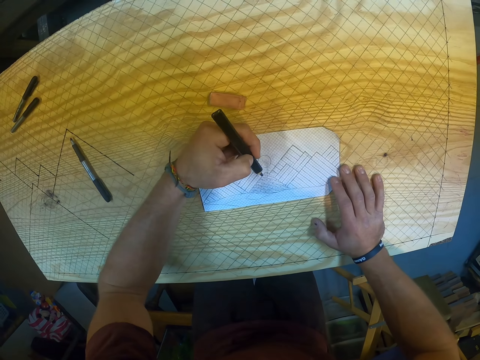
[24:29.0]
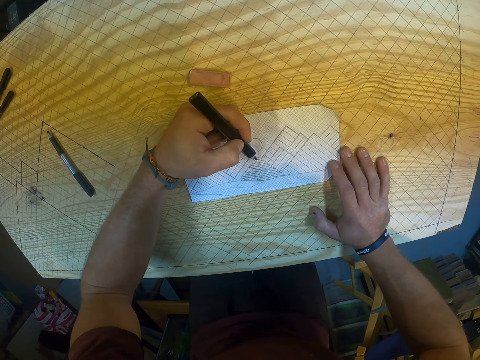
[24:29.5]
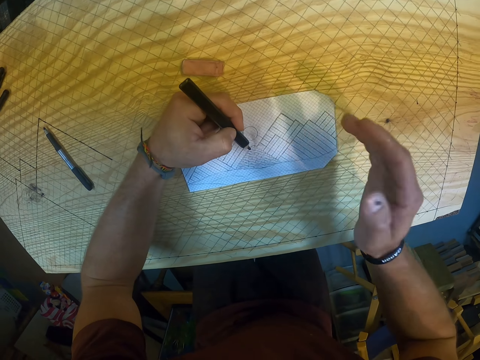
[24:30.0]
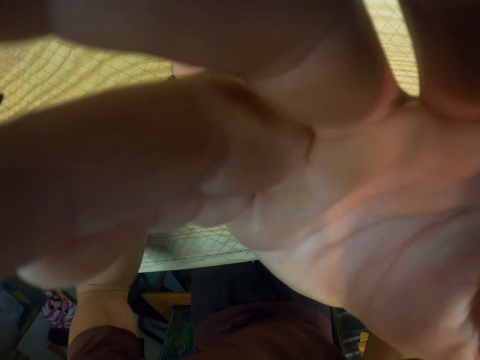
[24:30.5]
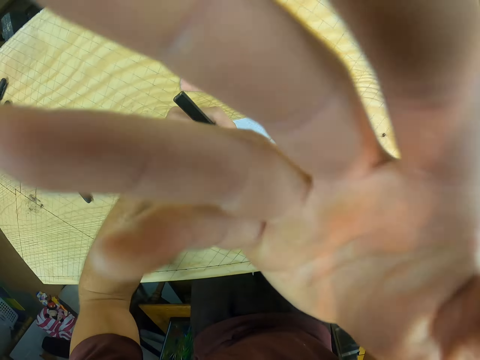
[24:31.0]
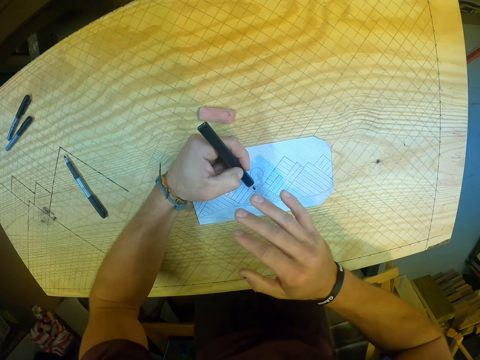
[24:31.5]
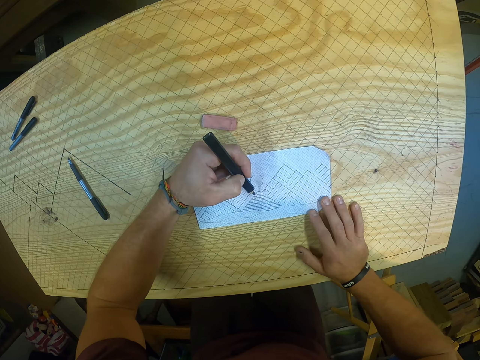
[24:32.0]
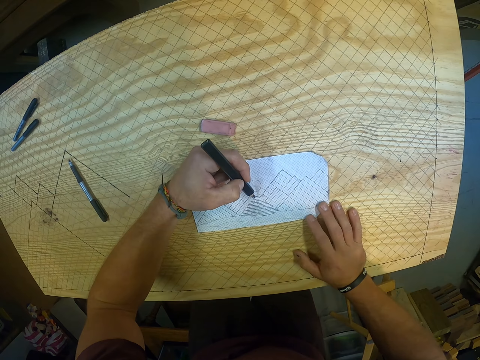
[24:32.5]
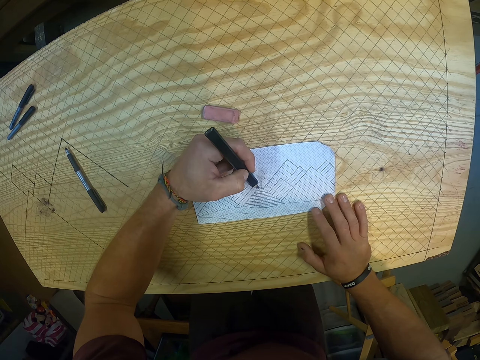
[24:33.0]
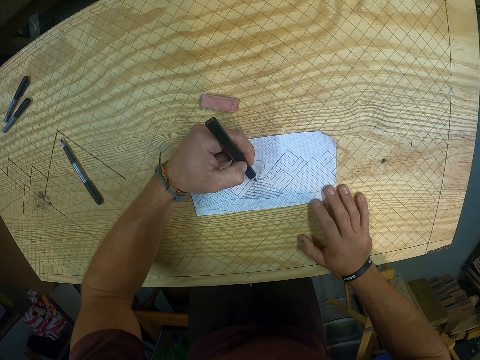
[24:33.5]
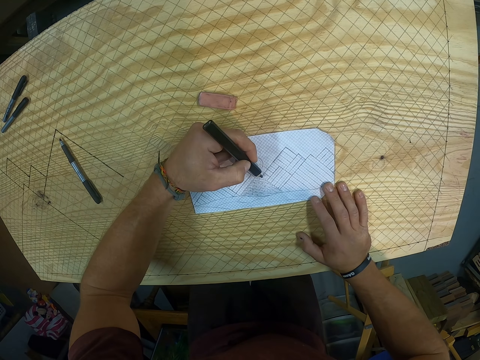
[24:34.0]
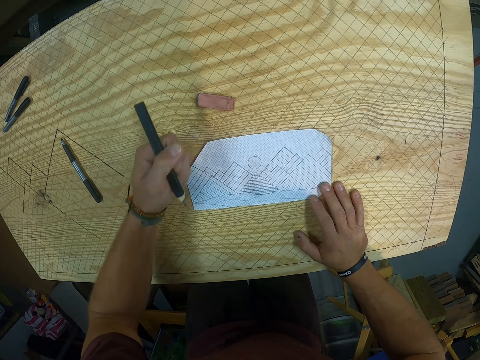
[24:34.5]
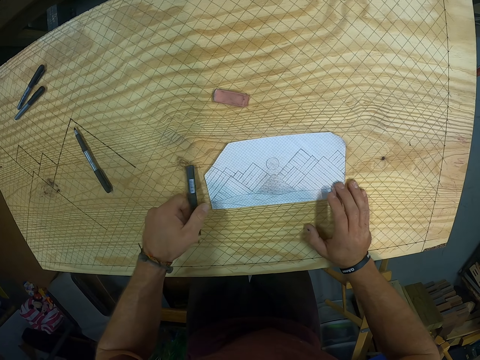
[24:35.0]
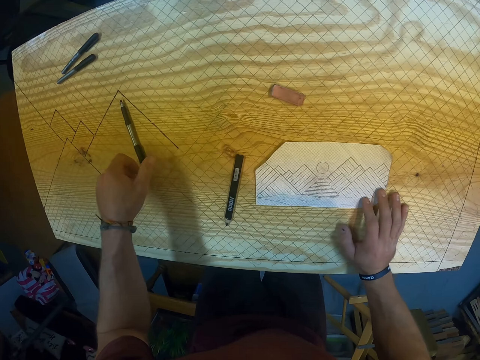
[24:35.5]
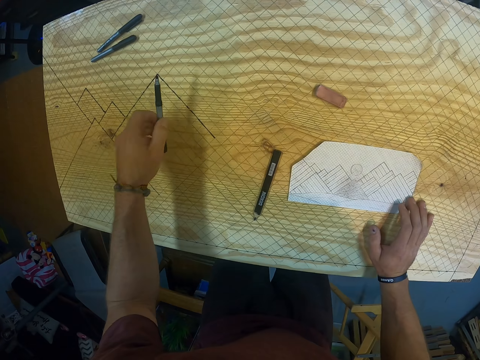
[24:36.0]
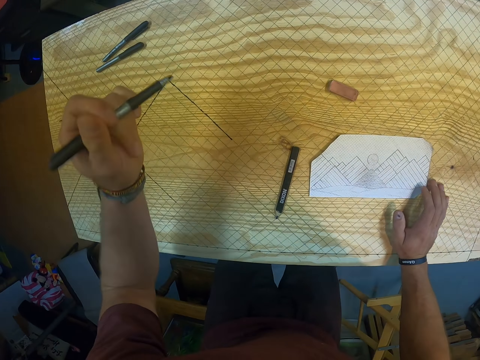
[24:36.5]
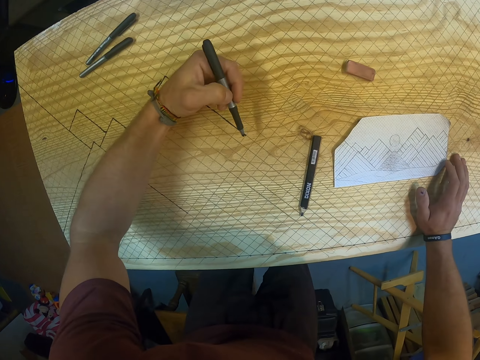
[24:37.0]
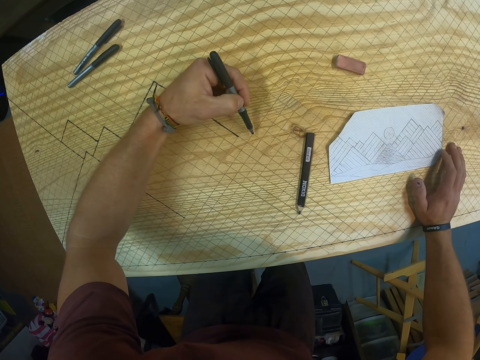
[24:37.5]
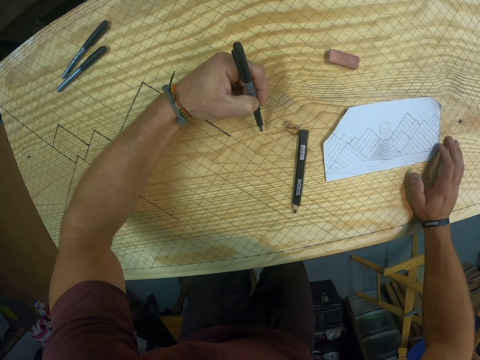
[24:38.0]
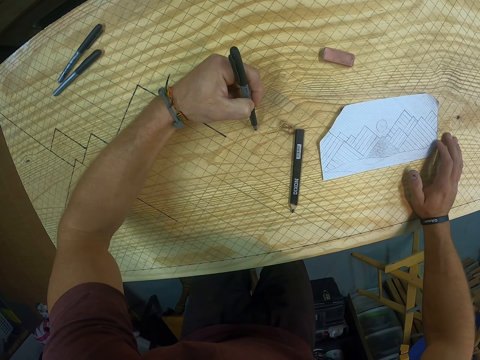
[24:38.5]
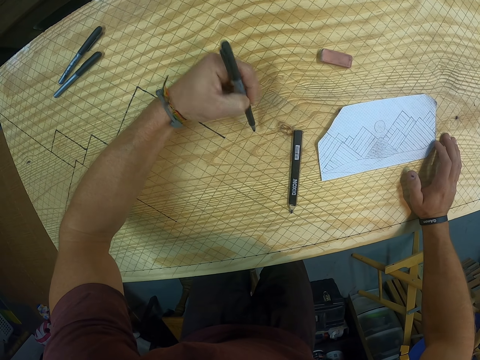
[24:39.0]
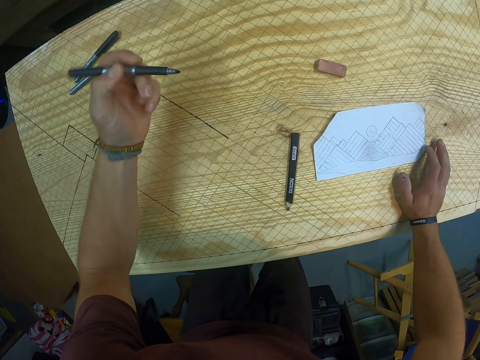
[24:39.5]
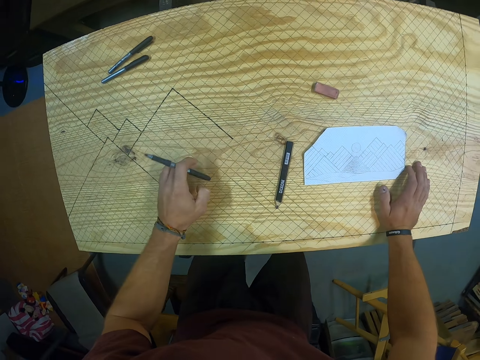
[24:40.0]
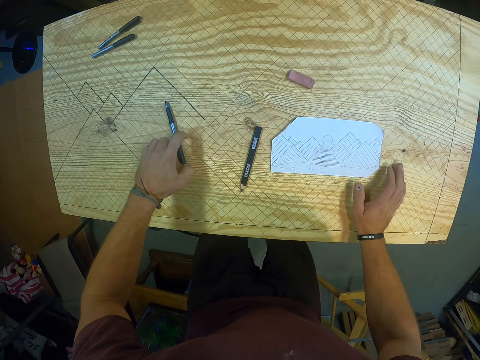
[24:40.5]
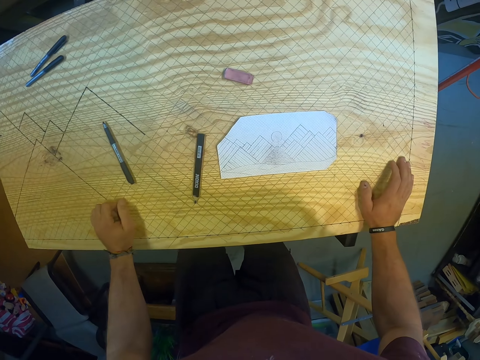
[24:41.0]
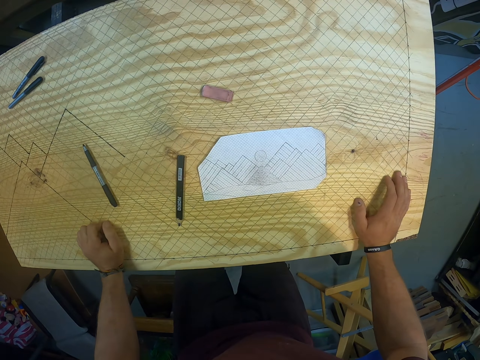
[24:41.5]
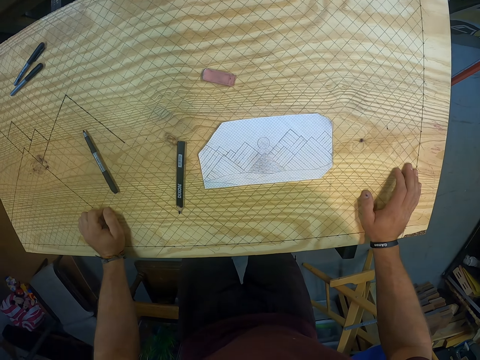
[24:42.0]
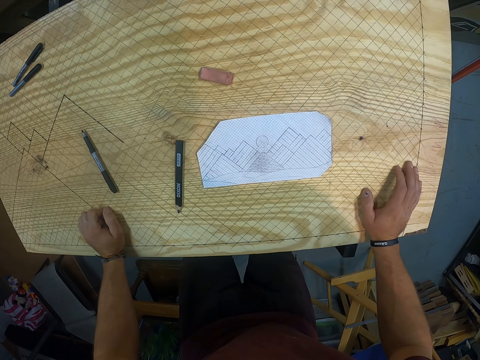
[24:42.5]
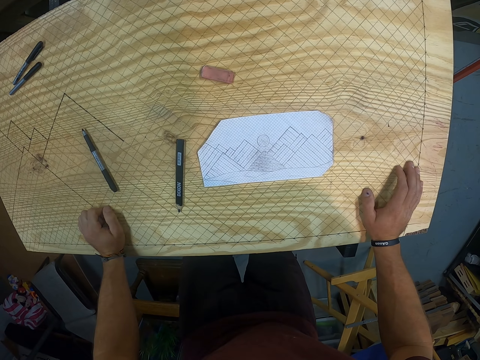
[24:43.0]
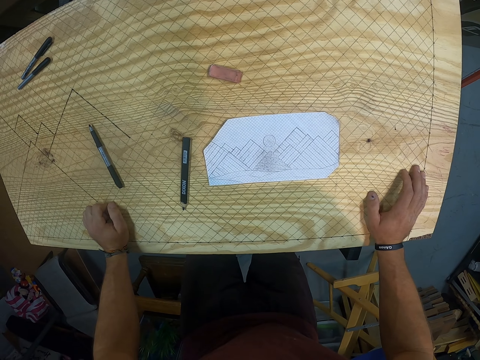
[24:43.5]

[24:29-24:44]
The camera wearer adjusts the camera on his face with his right hand. He marks points on the paper with the colour pencil in his left hand. He drops the colour pencil on the plywood with his left hand. He picks up the marker from the plywood with his left hand. He marks a point on the plywood with the marker in his left hand. He drops the marker on the plywood with his left hand.

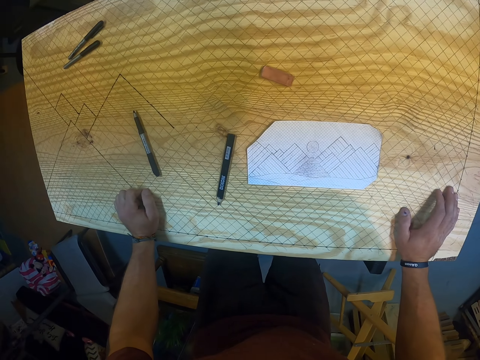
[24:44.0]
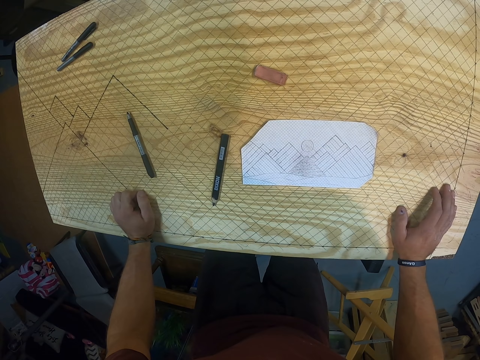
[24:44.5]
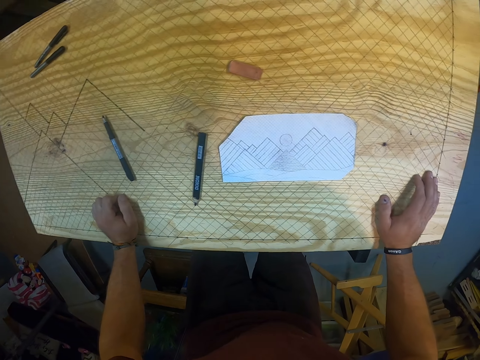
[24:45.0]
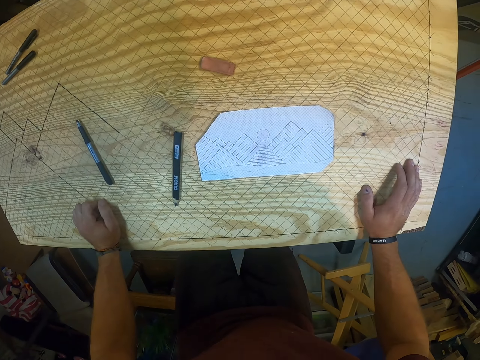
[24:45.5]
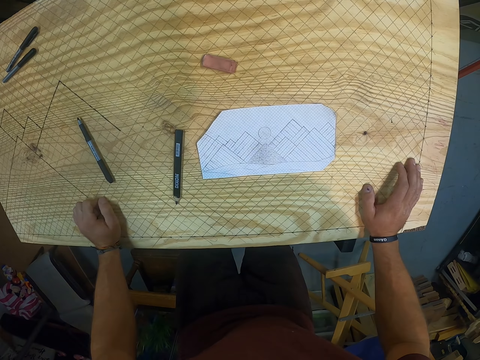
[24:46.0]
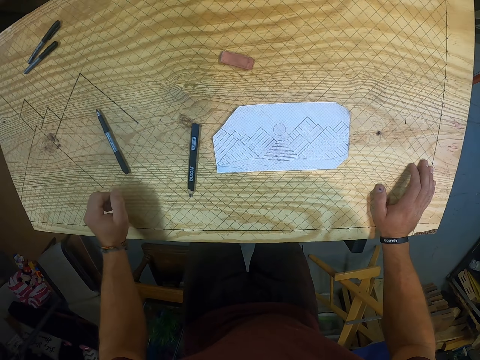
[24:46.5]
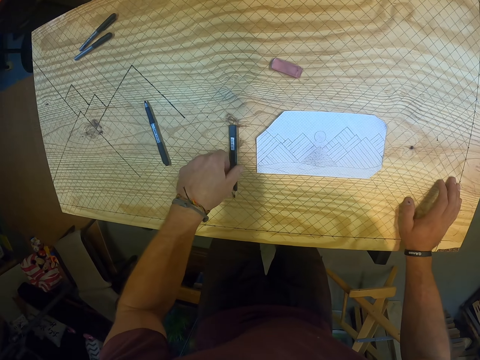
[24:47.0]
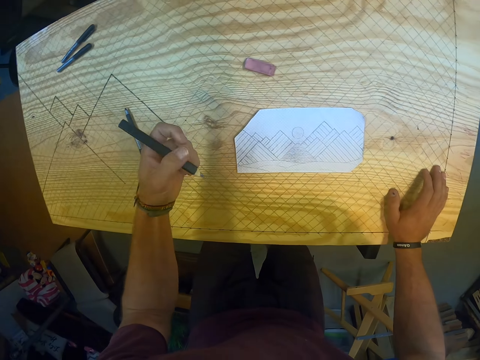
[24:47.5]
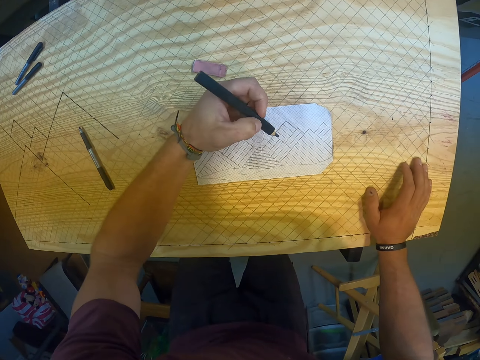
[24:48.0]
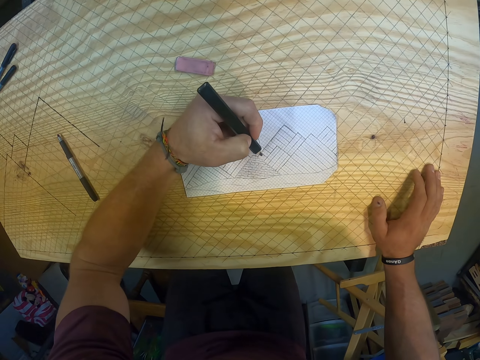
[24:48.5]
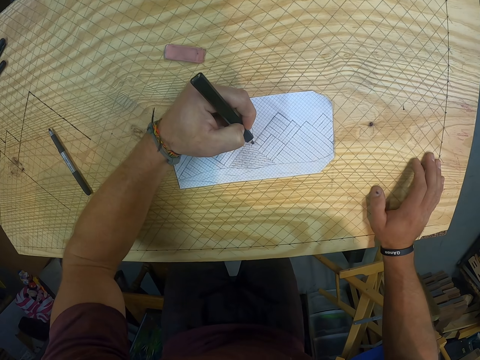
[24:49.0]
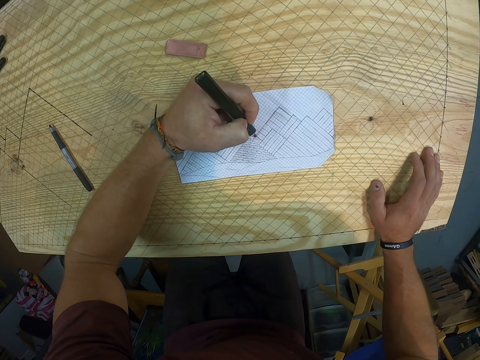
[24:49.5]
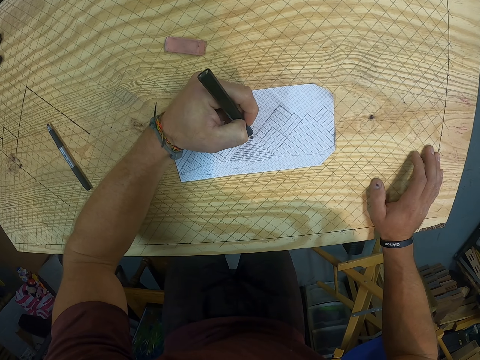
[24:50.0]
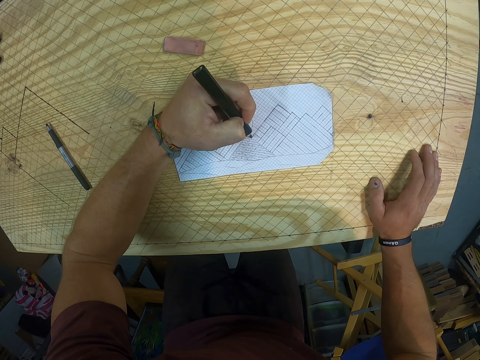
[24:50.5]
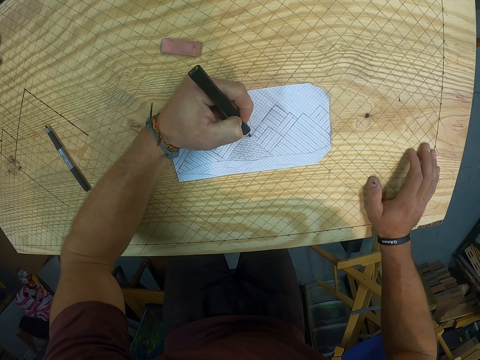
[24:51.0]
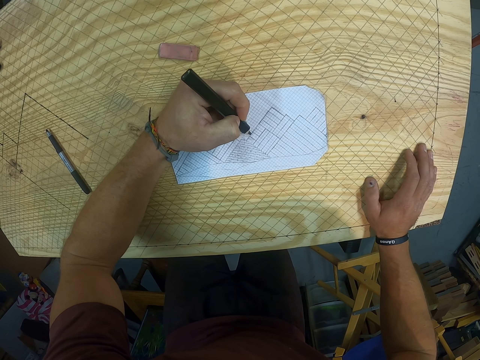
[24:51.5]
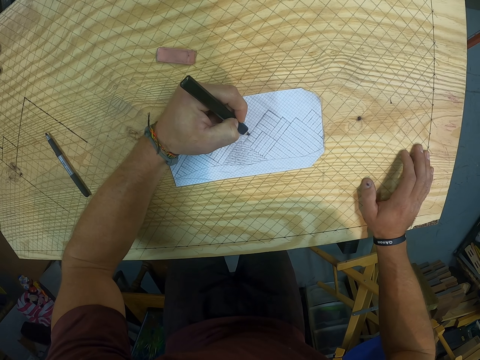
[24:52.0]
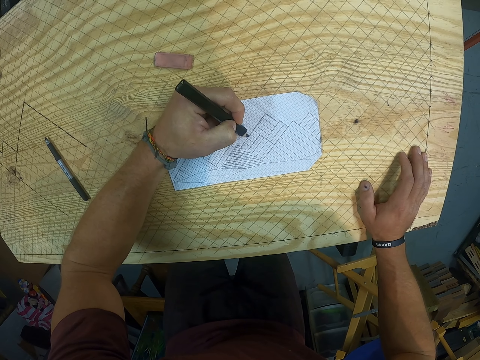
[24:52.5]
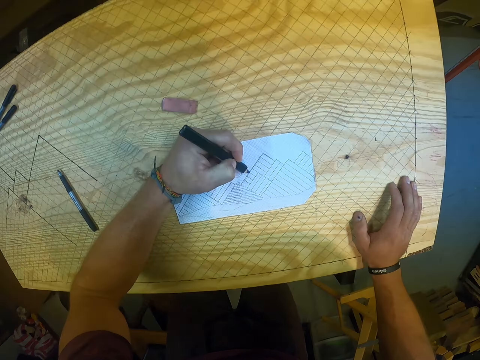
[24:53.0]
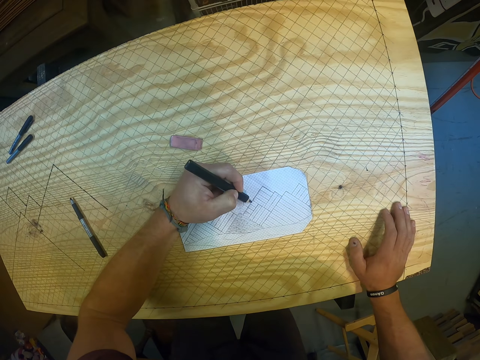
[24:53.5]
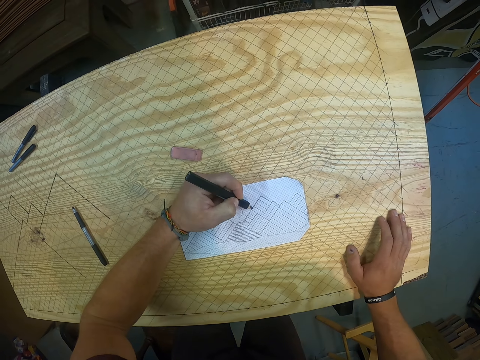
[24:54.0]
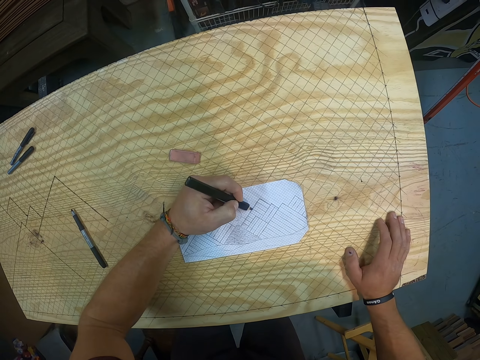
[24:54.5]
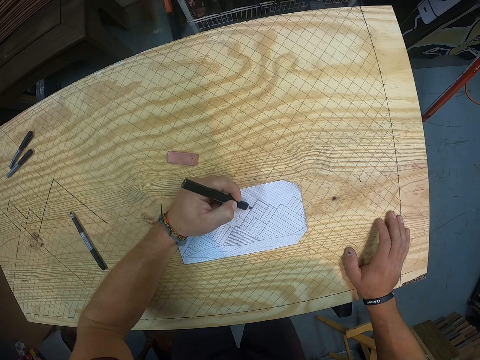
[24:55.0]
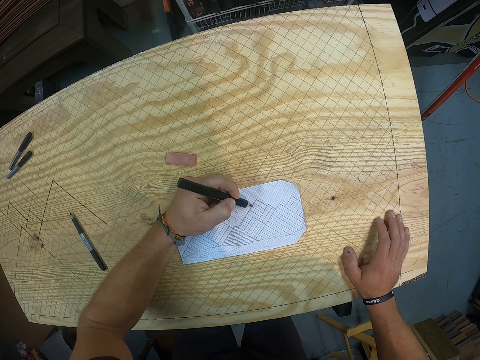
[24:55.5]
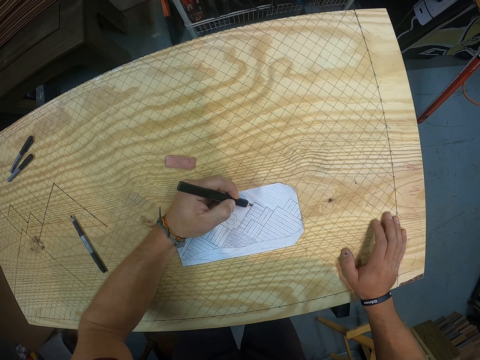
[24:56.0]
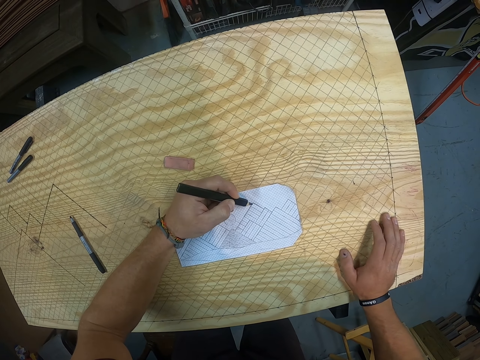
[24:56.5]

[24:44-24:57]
The camera wearer picks the pencil from the plywood with his left hand. He marks points on the paper with the pencil in his left hand.
